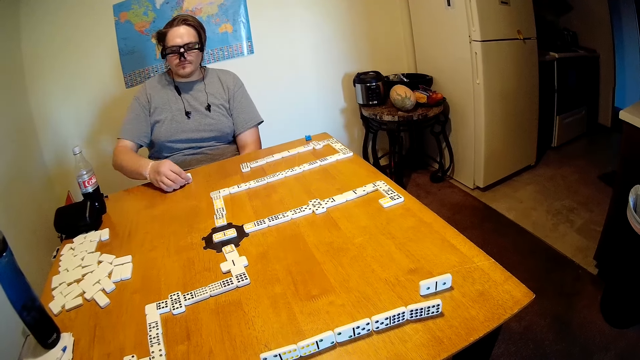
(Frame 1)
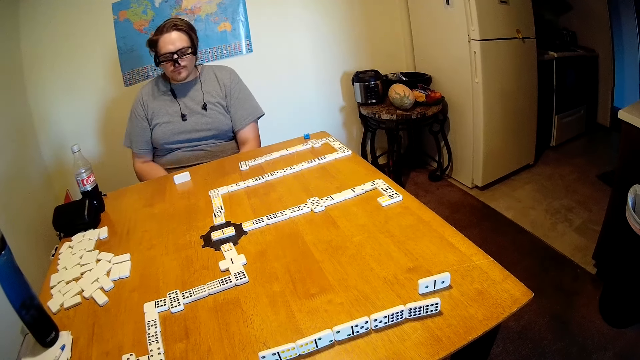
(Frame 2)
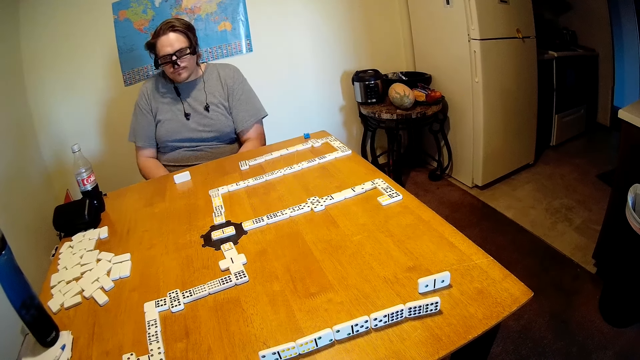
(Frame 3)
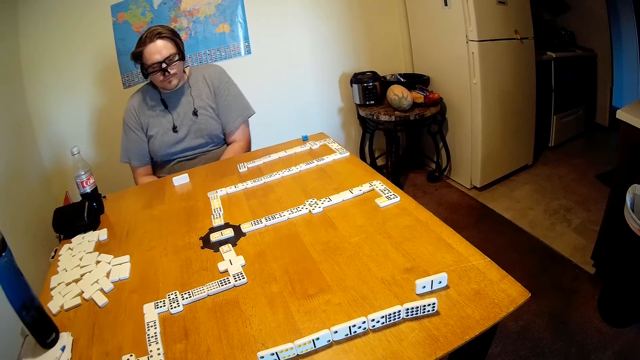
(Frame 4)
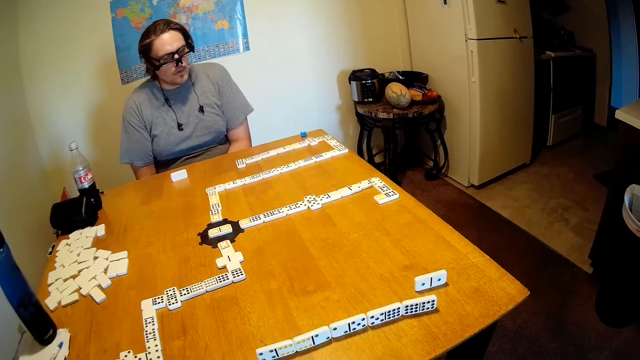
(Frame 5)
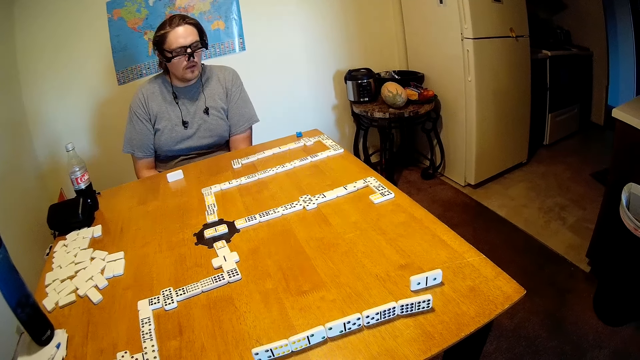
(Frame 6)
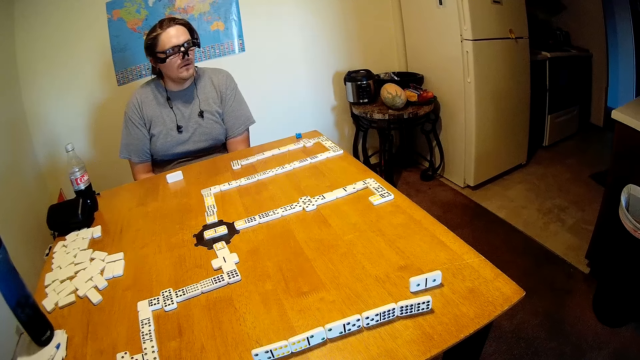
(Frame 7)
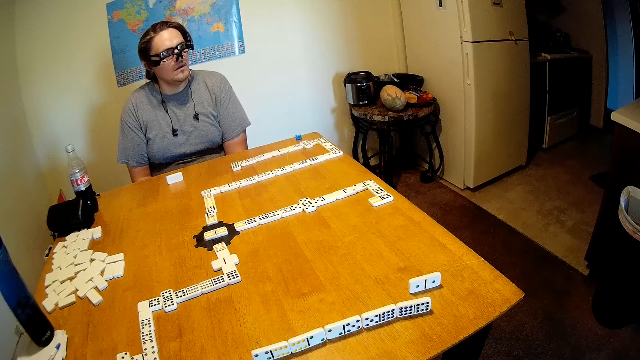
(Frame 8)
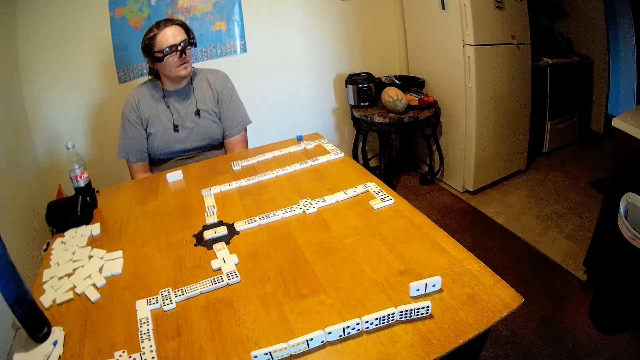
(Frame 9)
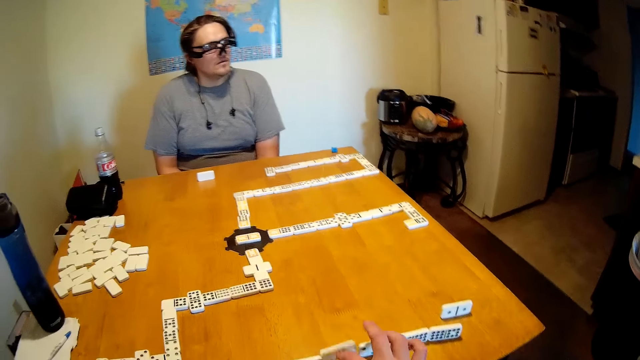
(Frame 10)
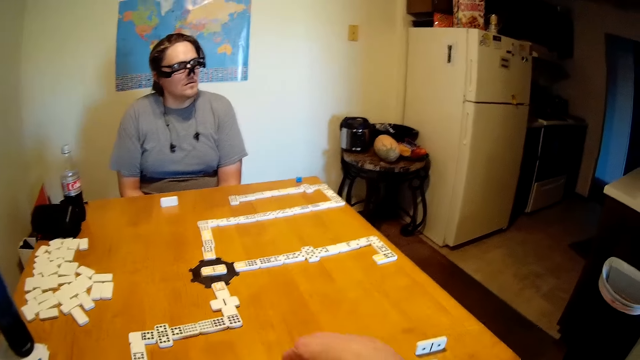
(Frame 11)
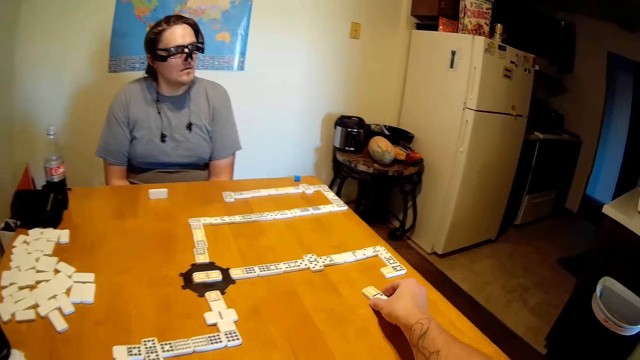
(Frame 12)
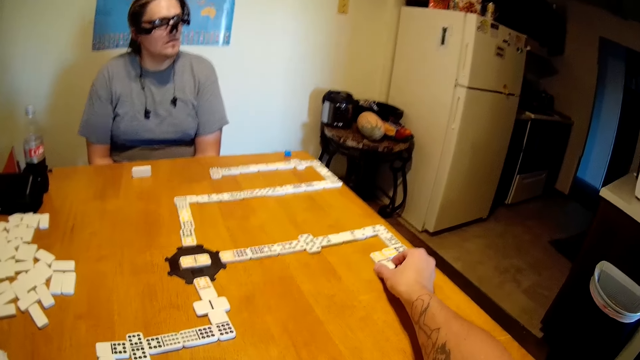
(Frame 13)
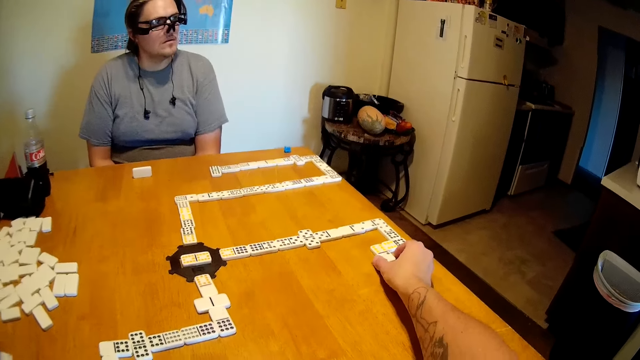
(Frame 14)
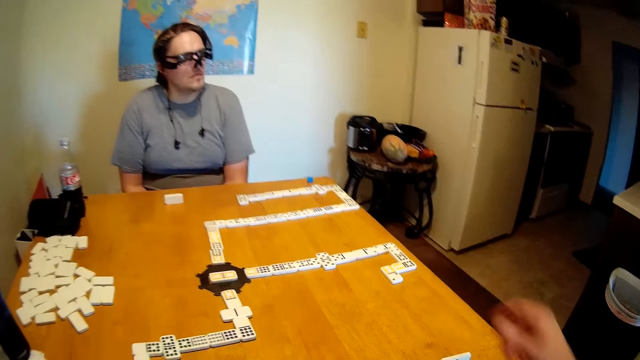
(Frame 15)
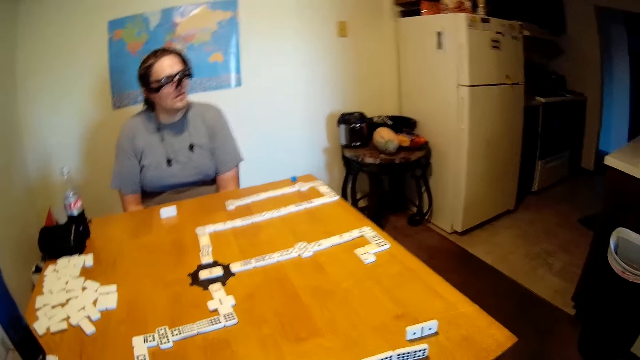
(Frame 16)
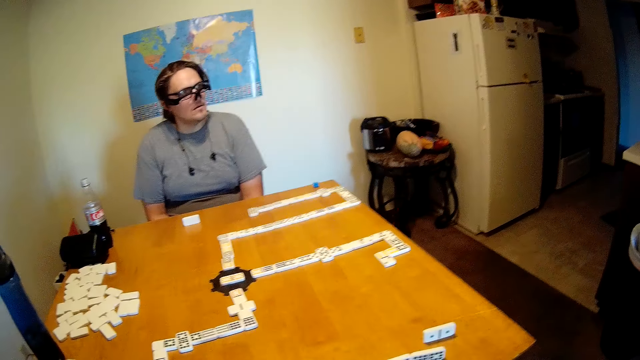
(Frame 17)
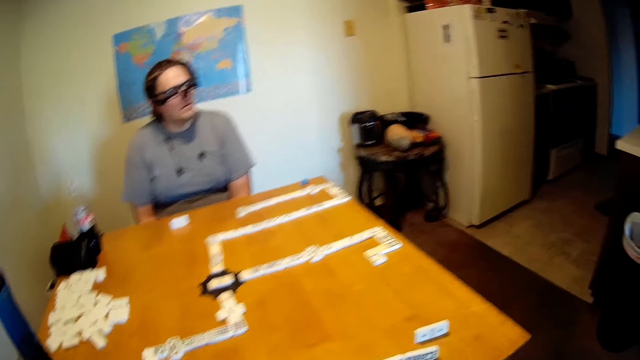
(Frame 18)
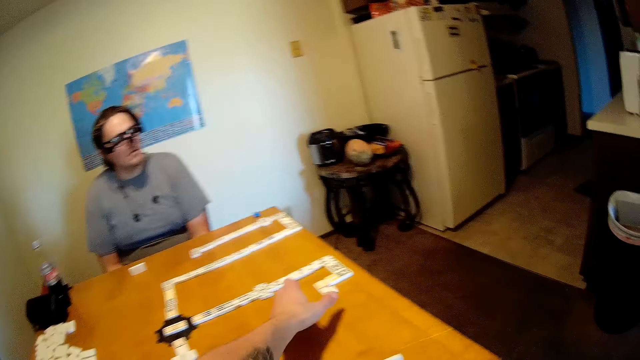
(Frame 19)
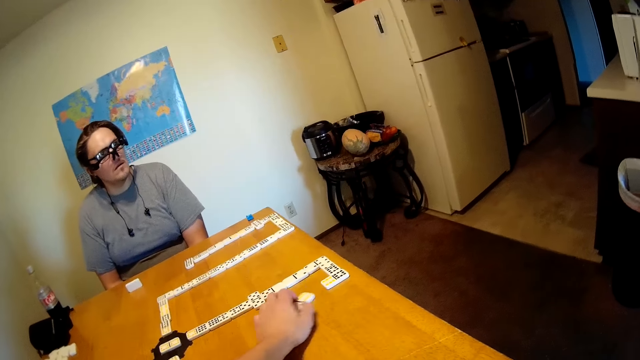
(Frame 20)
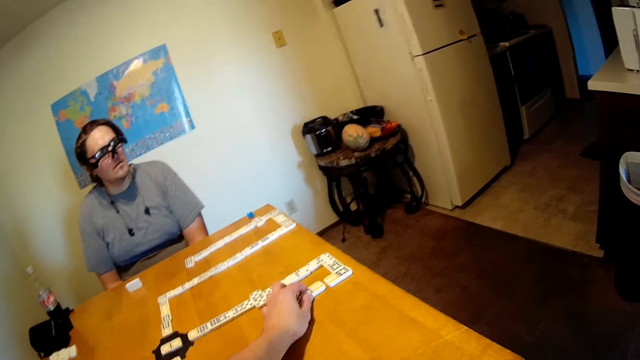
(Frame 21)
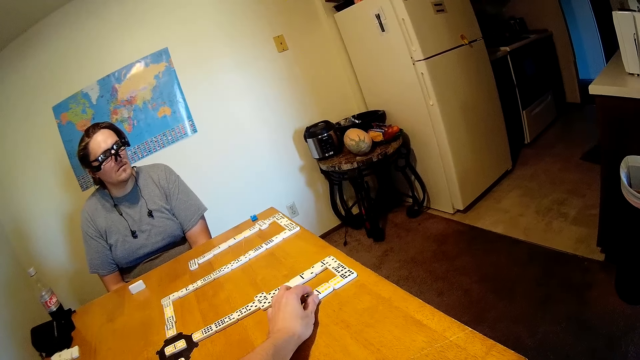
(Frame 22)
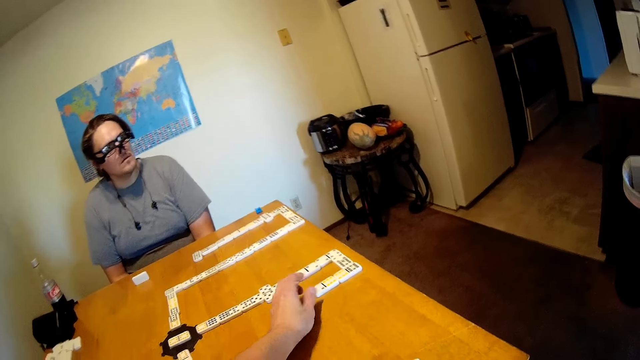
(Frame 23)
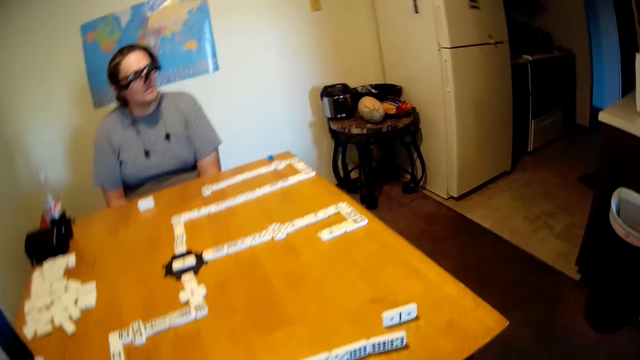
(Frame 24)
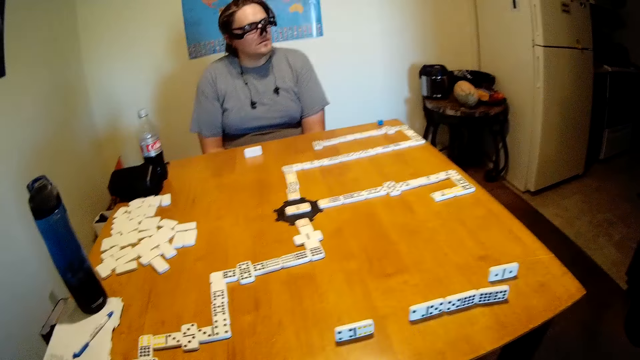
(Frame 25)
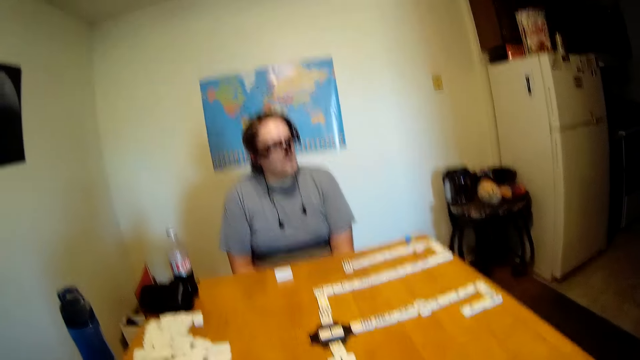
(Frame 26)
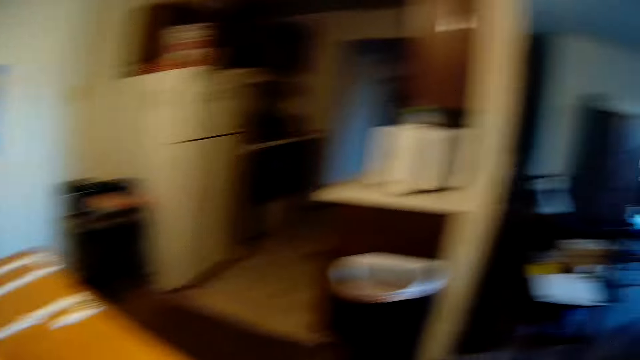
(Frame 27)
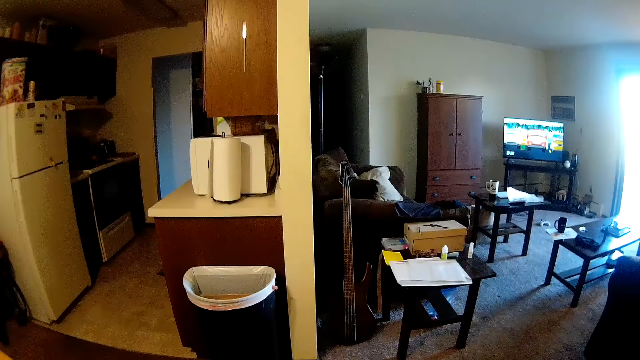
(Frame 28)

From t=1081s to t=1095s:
A man moves a domino on the table, moves around, and looks around. The camera wearer moves a domino on the table and picks up a domino on the table. They put the dominoes in the middle of the table. They look around, move a domino on the table, and look around.

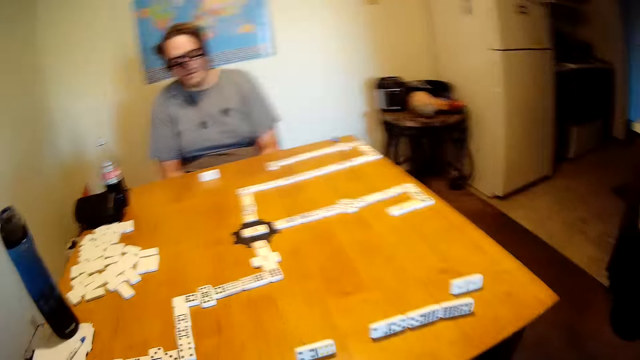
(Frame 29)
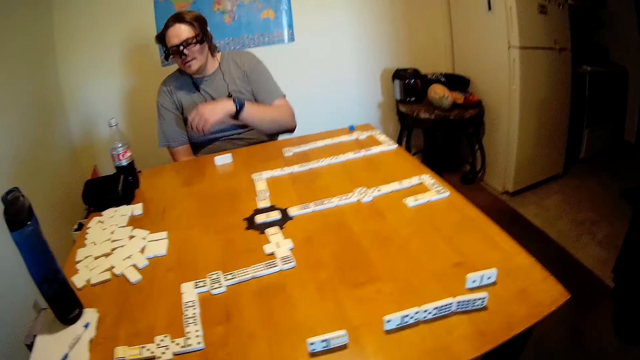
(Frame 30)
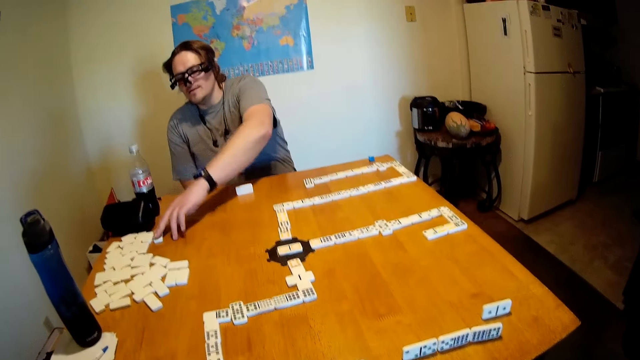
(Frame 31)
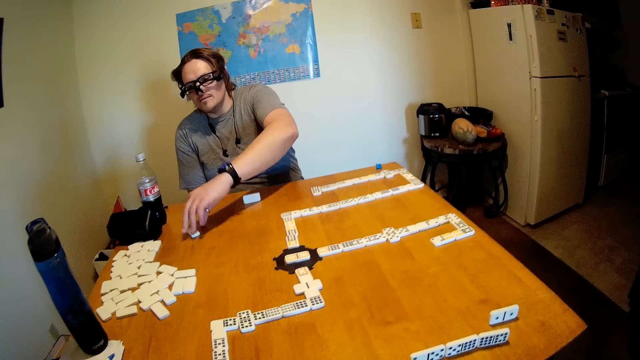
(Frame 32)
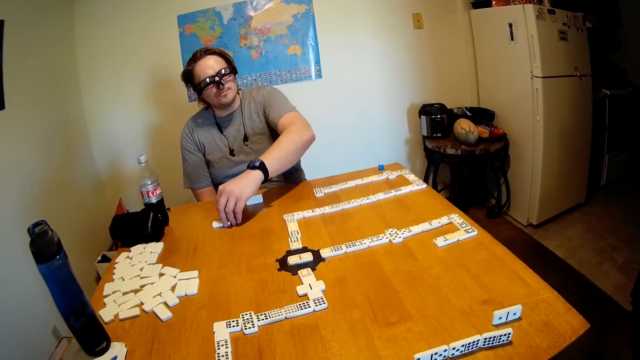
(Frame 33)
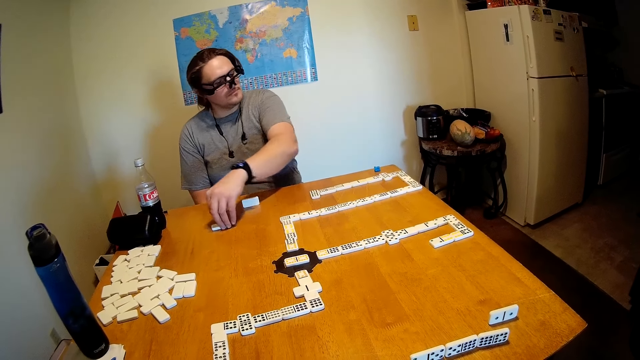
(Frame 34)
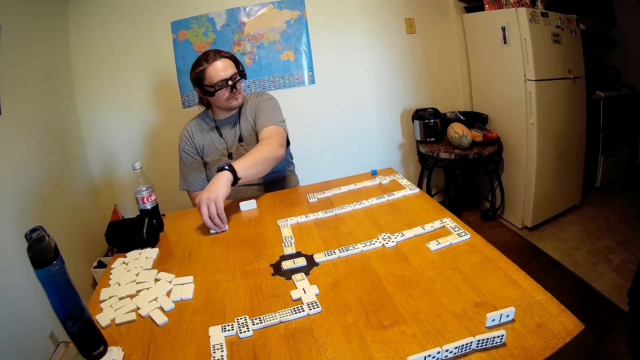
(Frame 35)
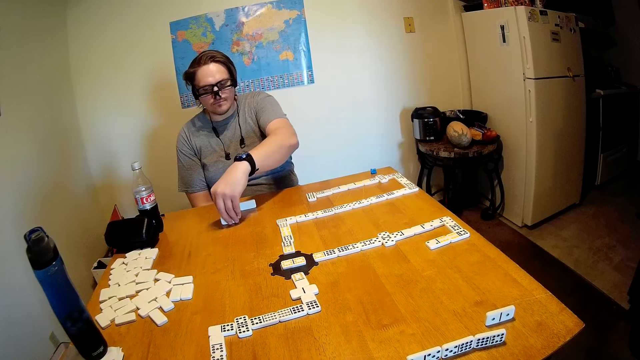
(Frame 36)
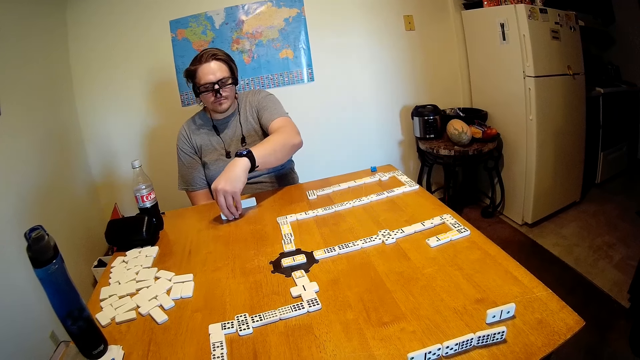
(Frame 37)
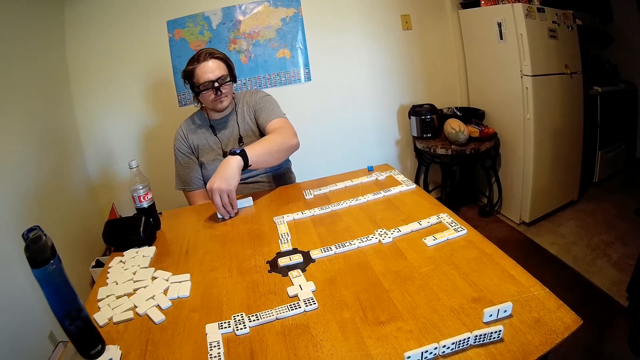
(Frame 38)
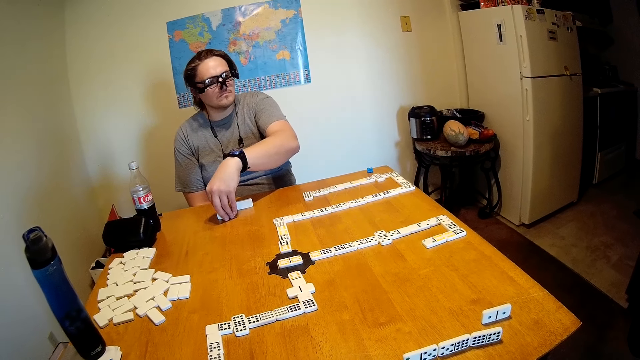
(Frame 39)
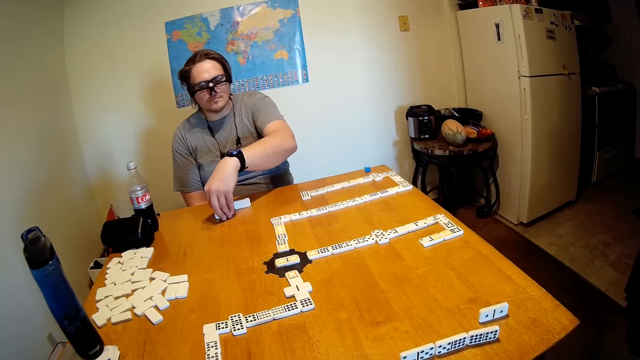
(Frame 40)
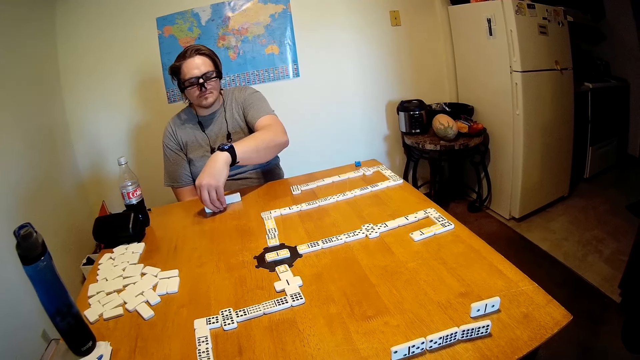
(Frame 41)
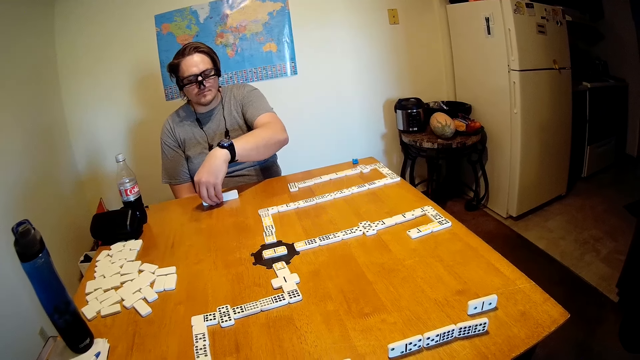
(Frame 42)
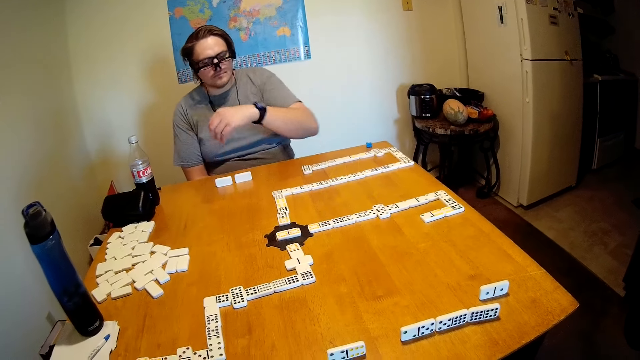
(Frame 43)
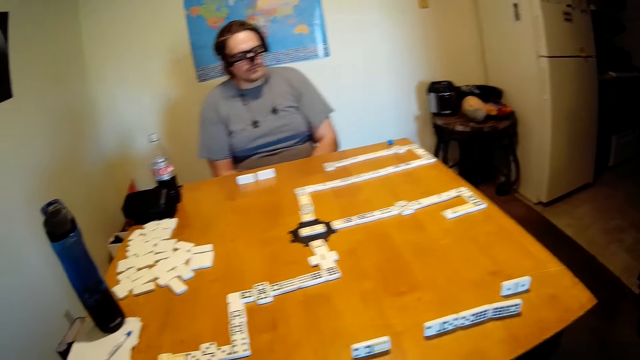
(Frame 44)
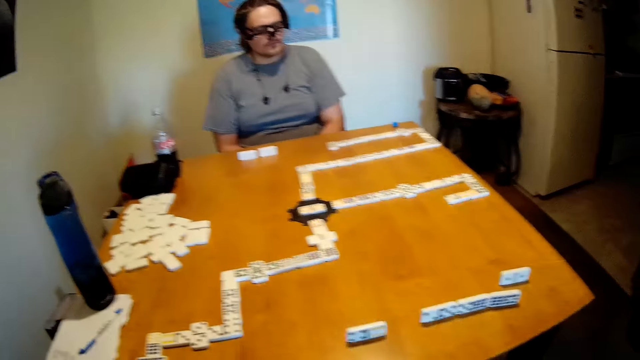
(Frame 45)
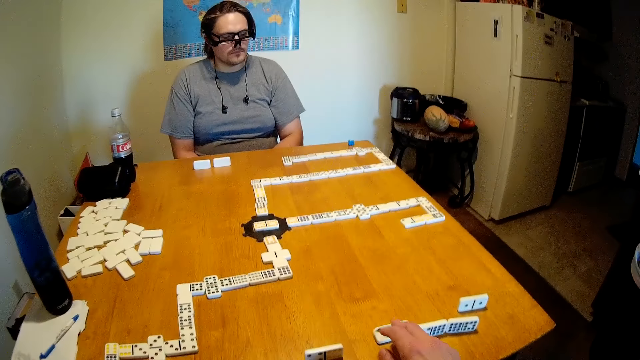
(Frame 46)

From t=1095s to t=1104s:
A person moves the dominoes. The camera wearer picks up the game piece and puts the game piece down on the table.
